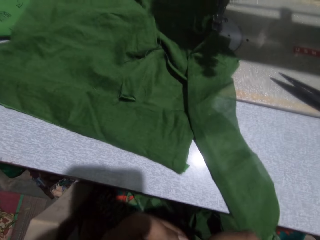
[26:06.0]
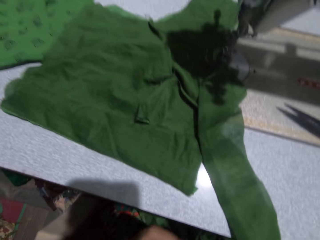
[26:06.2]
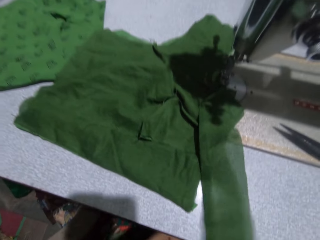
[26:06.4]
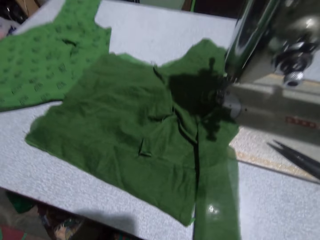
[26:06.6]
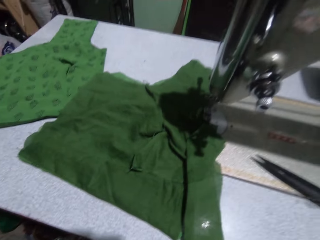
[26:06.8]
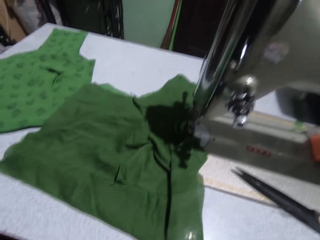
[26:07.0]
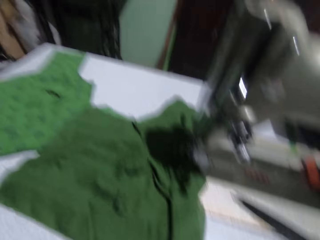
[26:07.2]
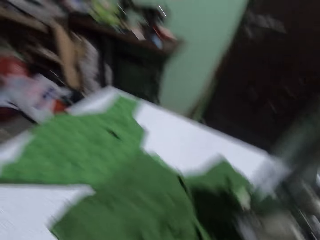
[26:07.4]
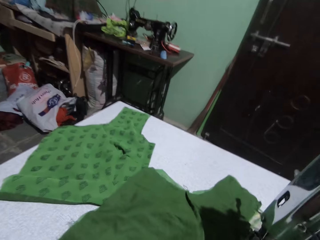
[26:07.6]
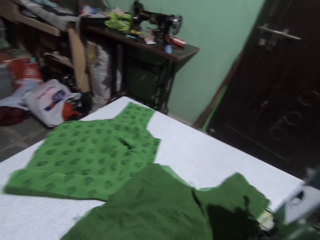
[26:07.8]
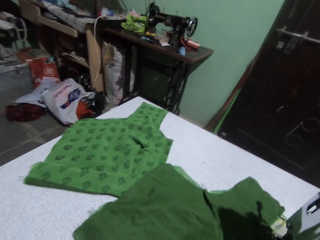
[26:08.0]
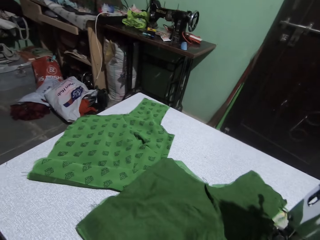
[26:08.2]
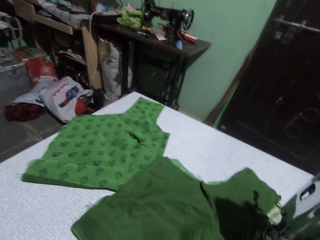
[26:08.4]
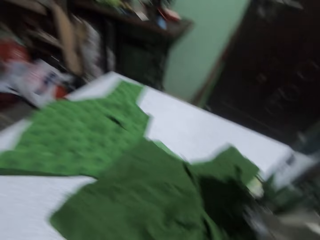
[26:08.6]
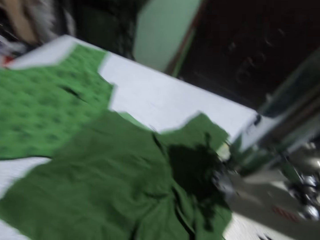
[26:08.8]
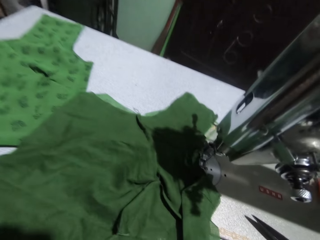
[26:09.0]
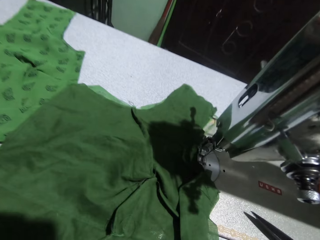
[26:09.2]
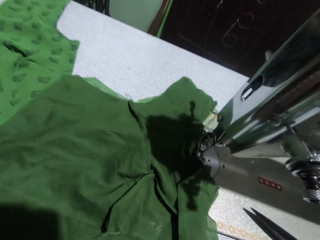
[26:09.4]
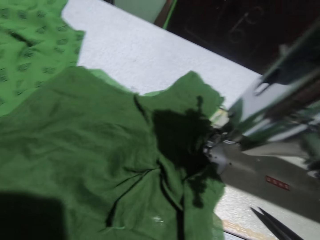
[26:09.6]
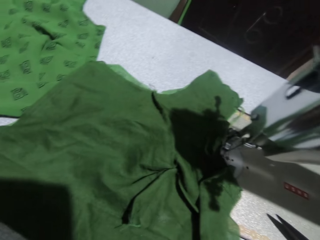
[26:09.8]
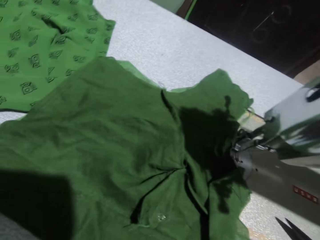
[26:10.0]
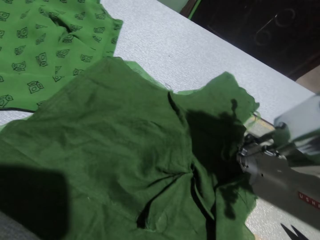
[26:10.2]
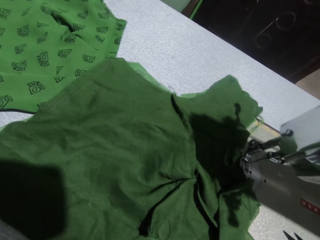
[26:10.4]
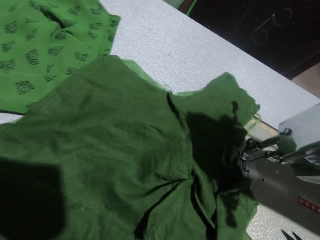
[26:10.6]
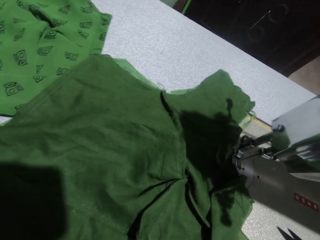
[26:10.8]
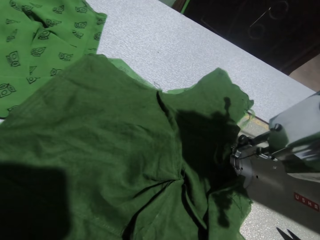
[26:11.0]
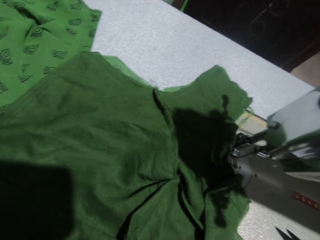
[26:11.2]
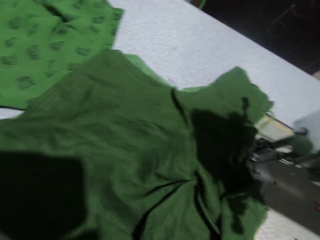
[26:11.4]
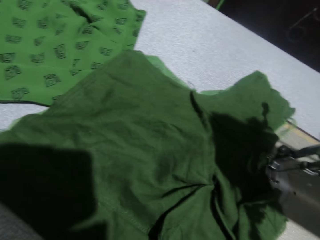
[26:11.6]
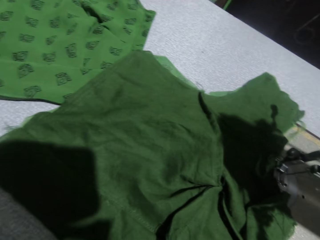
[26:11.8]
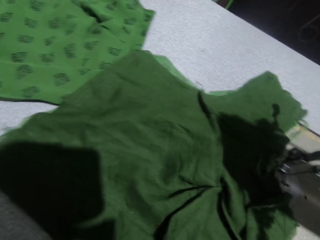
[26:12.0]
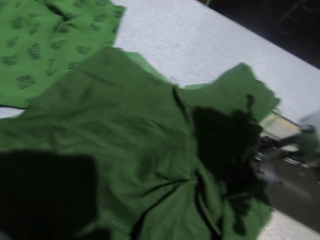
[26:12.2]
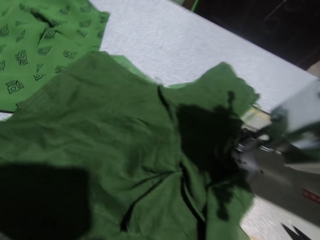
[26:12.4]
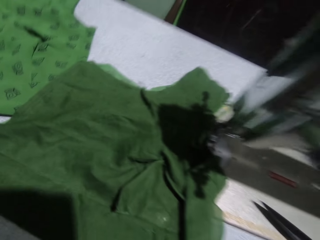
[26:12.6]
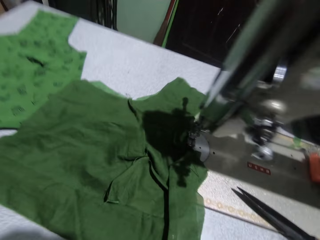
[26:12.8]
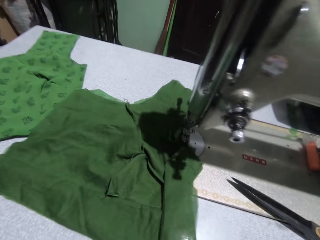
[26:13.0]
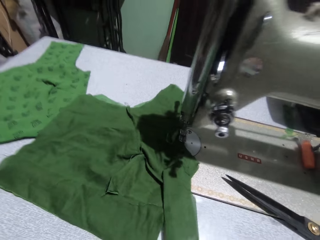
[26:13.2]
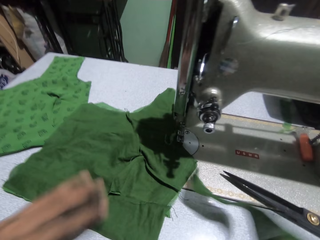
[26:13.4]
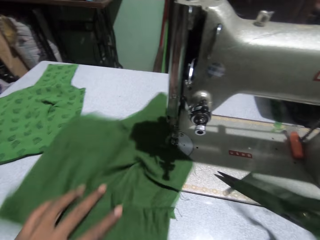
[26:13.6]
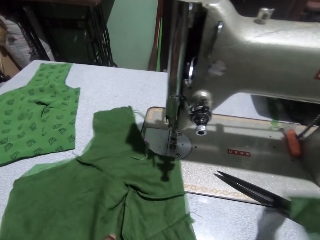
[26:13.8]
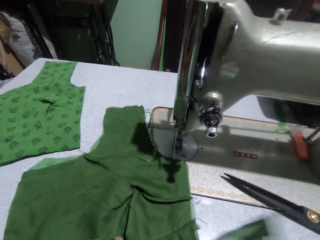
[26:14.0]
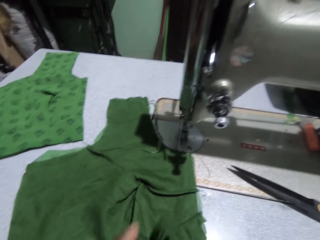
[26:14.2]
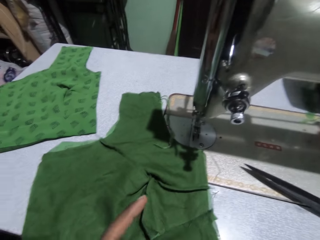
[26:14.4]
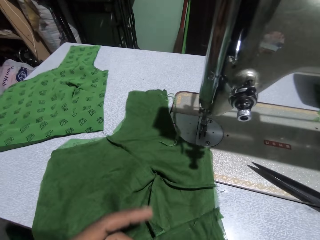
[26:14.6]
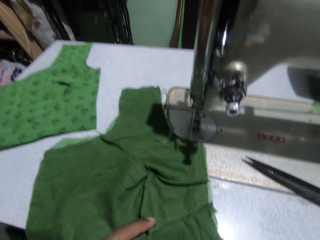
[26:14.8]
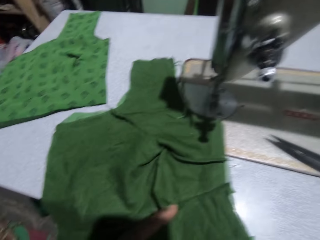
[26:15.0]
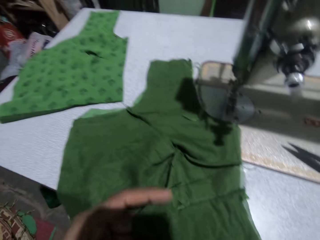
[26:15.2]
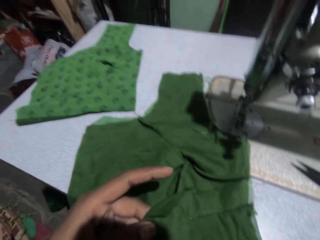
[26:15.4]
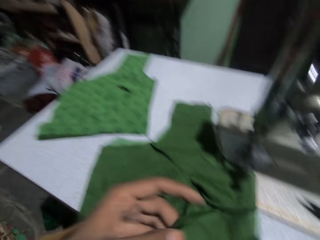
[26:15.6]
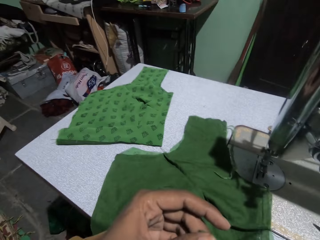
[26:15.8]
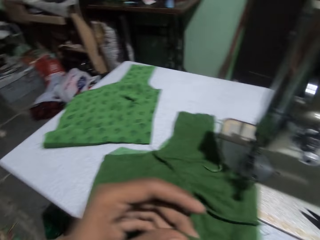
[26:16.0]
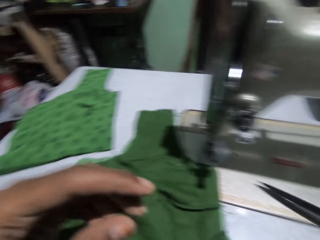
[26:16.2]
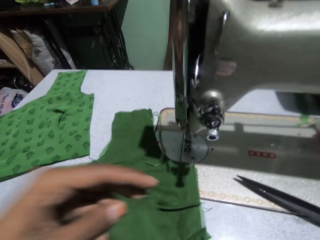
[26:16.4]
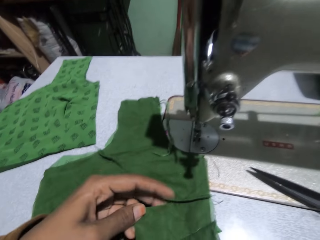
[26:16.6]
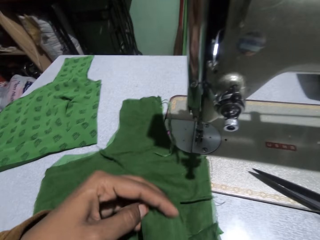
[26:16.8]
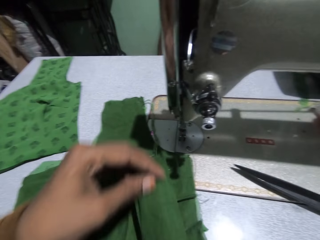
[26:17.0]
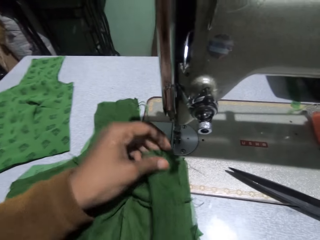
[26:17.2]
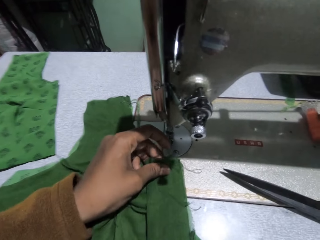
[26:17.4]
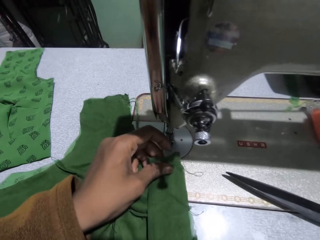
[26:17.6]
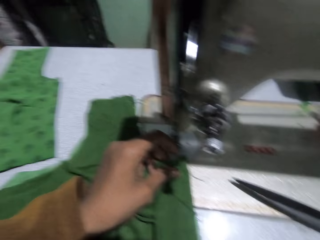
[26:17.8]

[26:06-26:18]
The camera wearer fixes the bobbin in the sewing machine with her left hand. She picks a piece of cloth on the sewing machine with her right hand. She adjusts the cloth on the sewing machine with her left hand. She puts the piece on the cloth on the sewing machine.

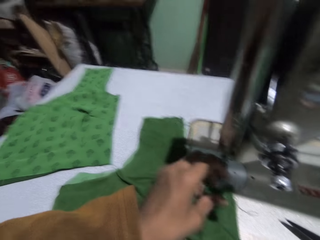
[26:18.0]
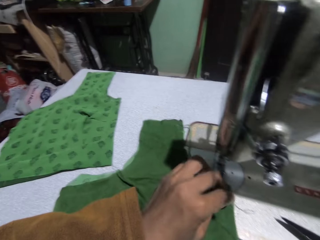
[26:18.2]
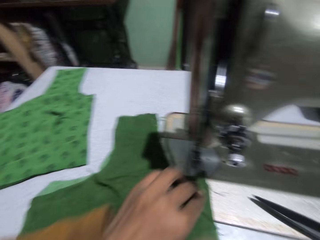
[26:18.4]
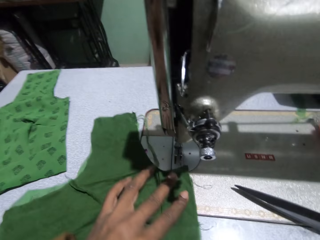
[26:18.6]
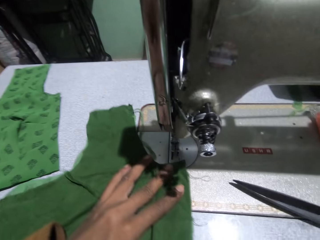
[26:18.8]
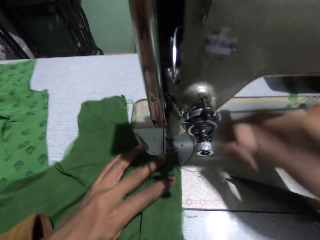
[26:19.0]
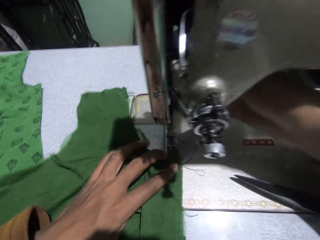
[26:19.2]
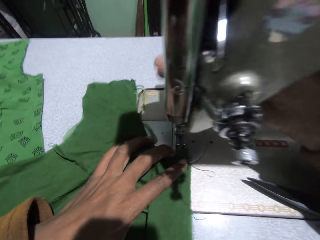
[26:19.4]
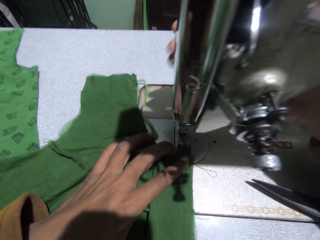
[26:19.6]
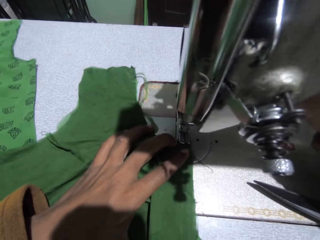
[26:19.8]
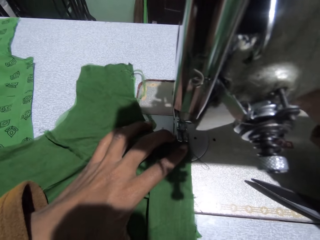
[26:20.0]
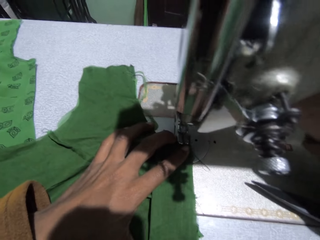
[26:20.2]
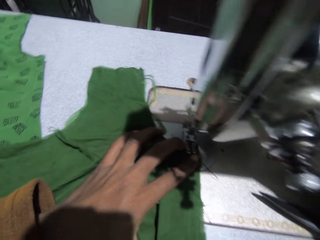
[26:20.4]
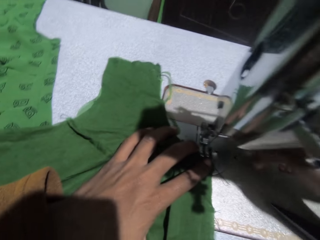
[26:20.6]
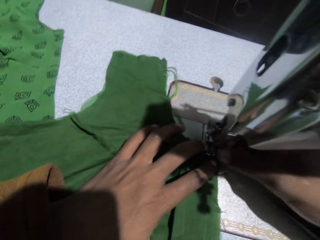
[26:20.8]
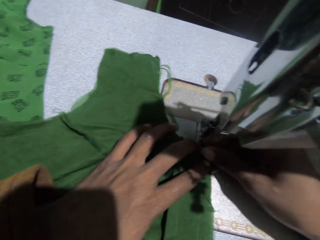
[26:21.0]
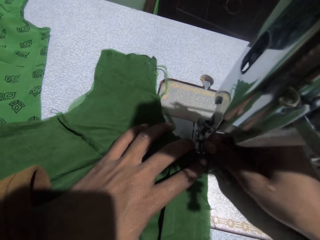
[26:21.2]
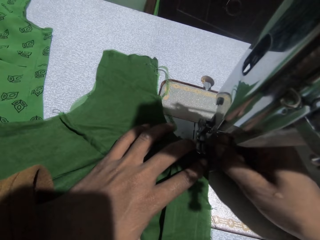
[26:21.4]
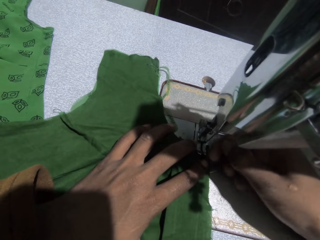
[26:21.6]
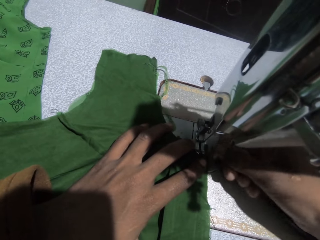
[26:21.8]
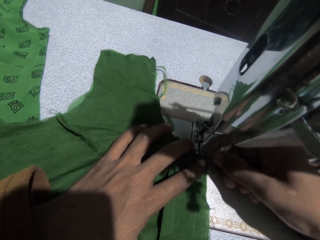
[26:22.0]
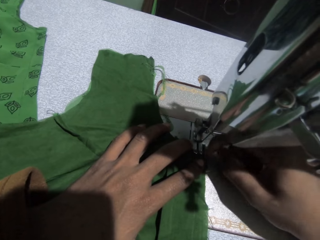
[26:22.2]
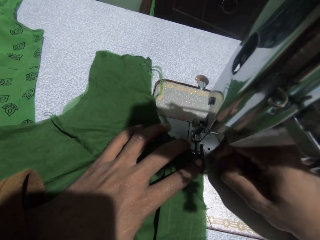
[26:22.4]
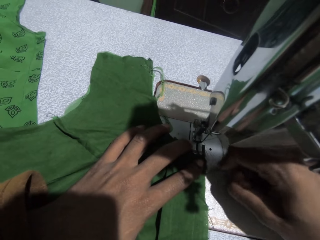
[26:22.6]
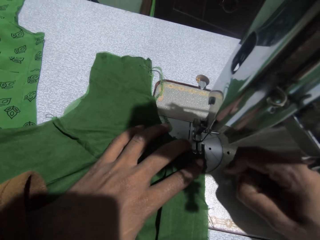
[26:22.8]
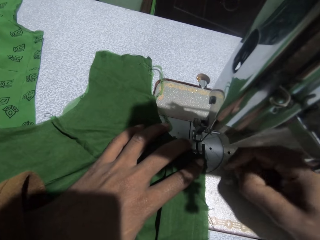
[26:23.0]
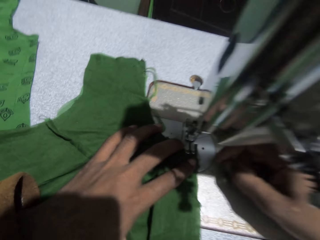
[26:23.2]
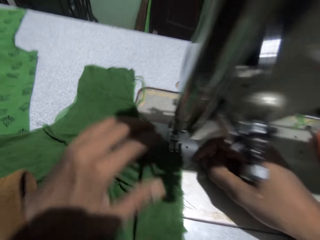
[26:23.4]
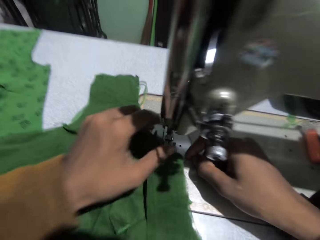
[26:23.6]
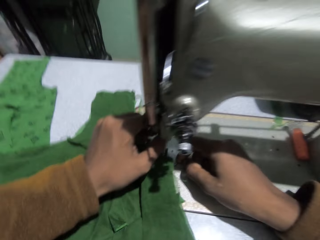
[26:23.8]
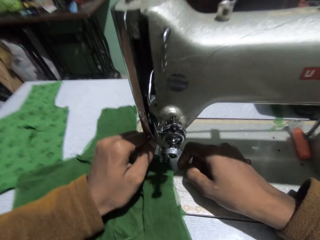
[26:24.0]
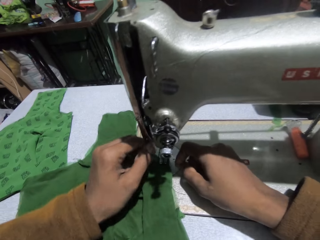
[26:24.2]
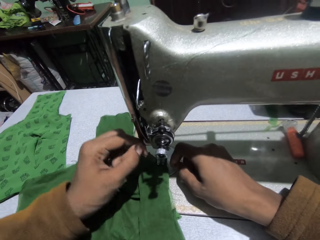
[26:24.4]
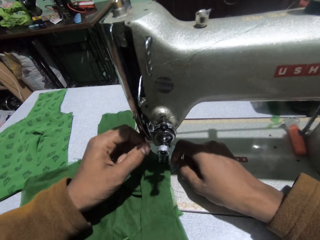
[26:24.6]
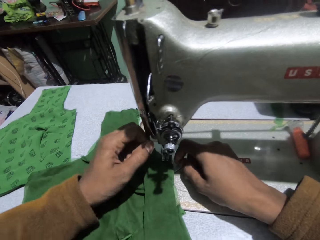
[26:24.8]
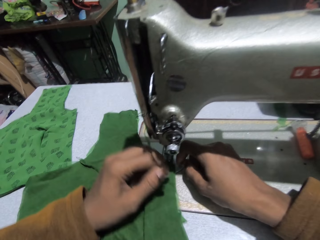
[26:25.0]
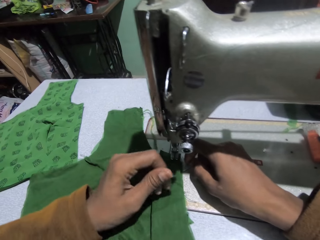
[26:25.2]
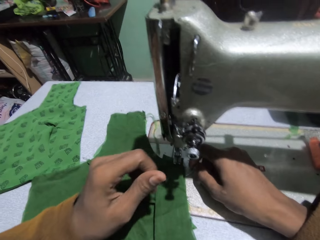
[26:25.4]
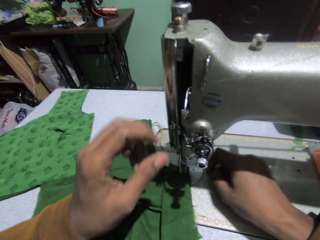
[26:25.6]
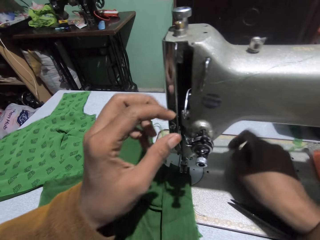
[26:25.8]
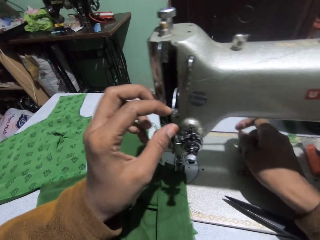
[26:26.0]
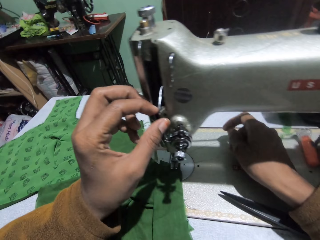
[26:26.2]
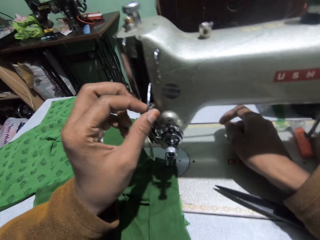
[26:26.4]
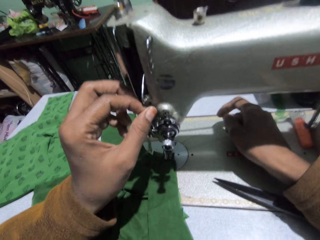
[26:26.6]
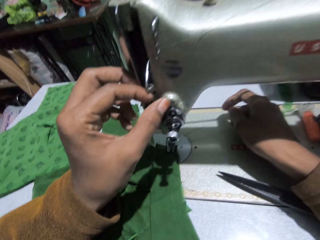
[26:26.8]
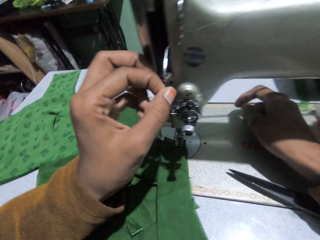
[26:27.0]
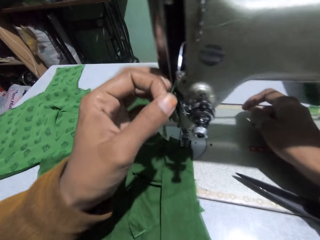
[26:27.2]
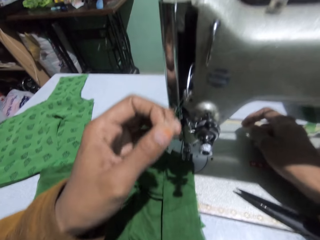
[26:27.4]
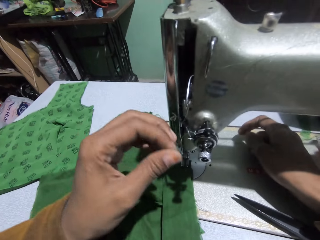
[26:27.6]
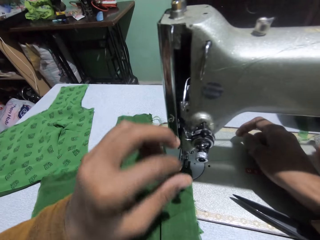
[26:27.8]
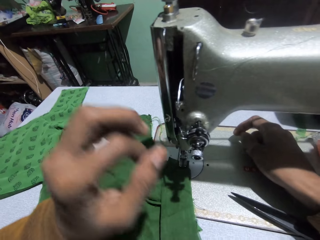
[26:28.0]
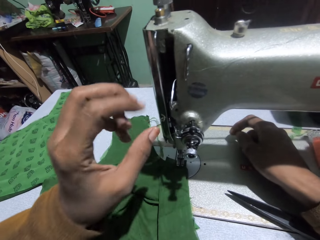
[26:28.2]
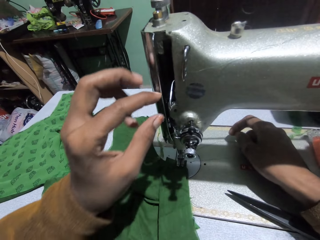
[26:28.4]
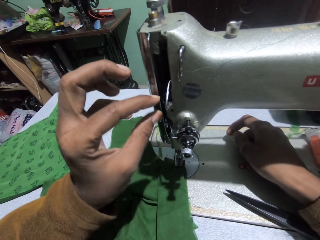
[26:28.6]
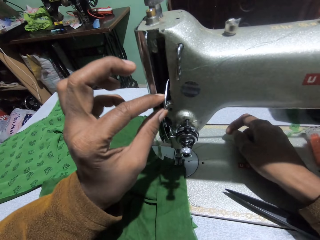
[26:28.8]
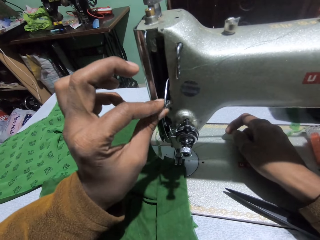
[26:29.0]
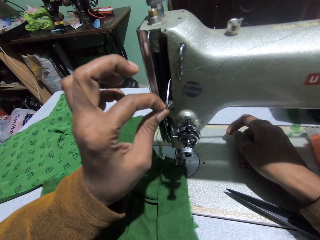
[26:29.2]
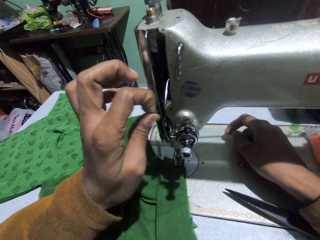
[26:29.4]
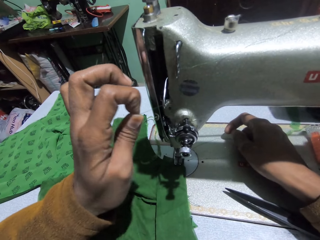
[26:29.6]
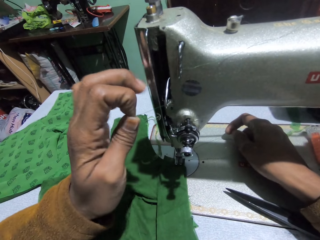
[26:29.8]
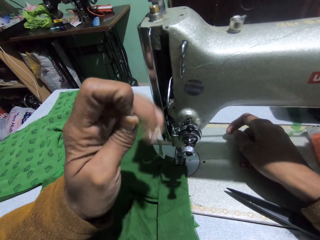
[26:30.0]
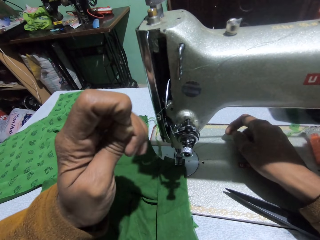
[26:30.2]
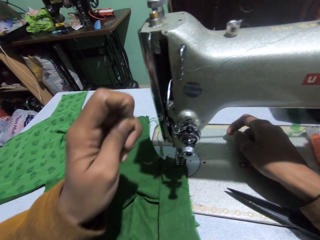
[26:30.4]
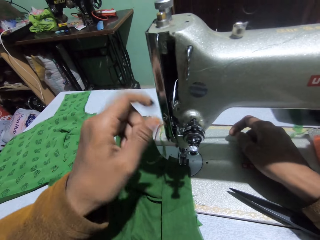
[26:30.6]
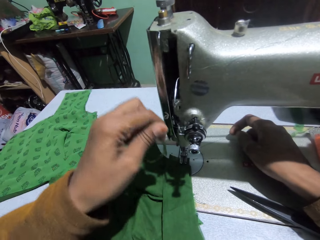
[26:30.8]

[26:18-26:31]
The camera wearer joins the pieces of cloth. She adjusts the presser bar handle on the sewing machine with her right hand. She adjusts the thread in the sewing machine with her right hand.
